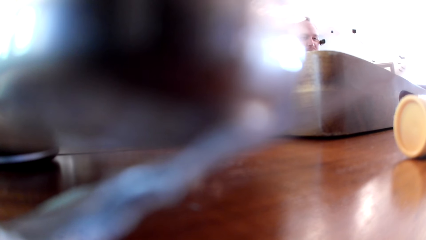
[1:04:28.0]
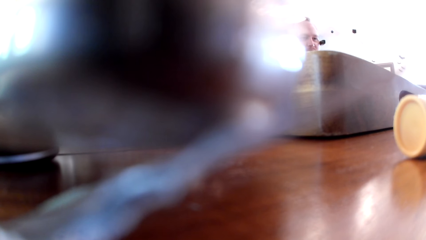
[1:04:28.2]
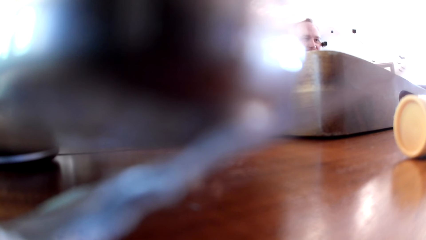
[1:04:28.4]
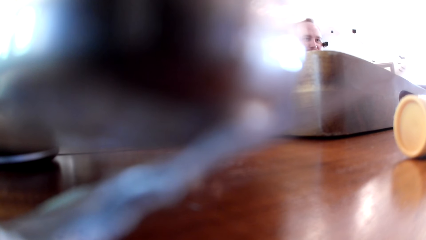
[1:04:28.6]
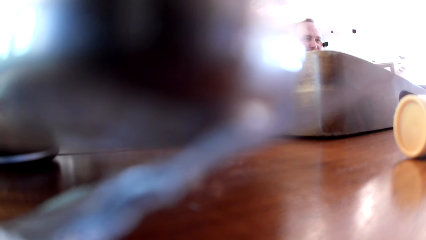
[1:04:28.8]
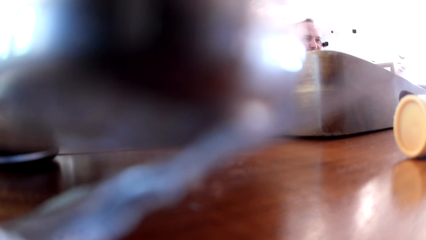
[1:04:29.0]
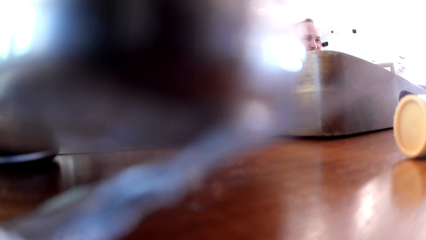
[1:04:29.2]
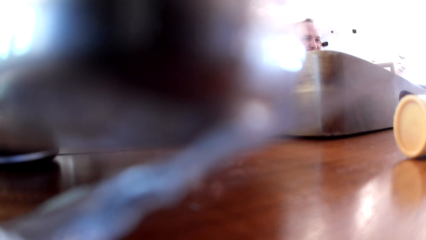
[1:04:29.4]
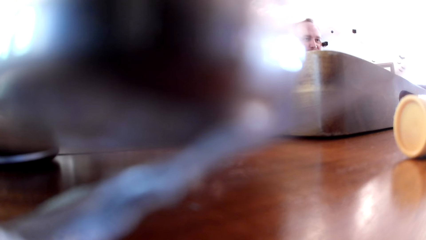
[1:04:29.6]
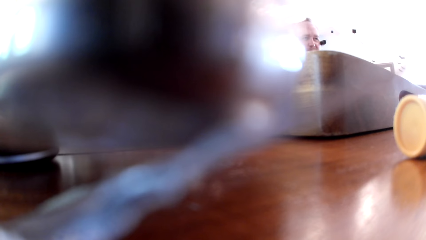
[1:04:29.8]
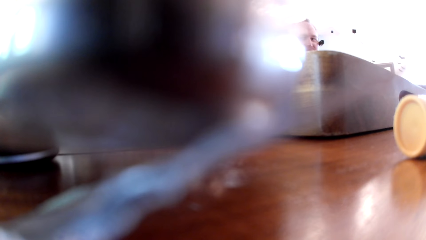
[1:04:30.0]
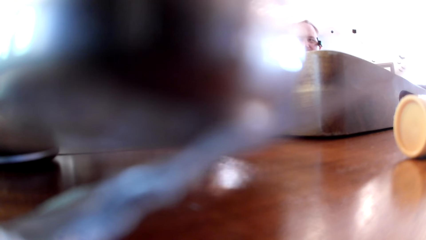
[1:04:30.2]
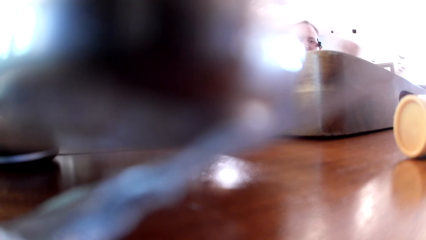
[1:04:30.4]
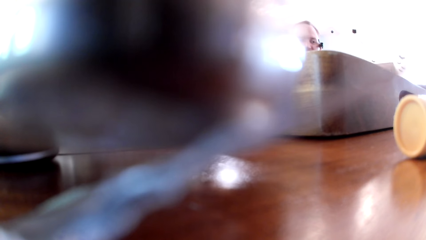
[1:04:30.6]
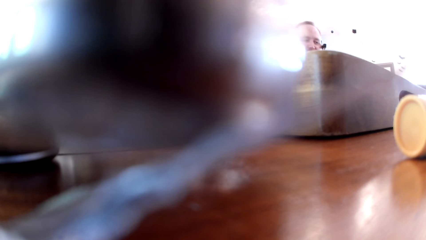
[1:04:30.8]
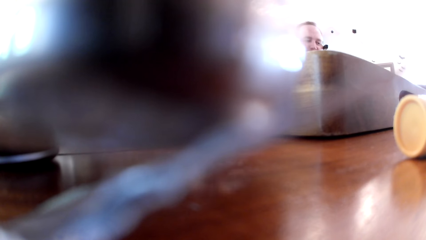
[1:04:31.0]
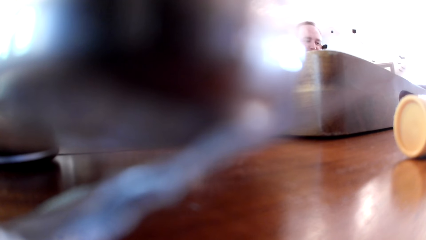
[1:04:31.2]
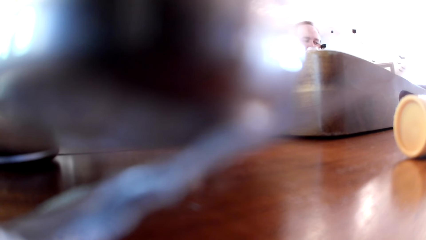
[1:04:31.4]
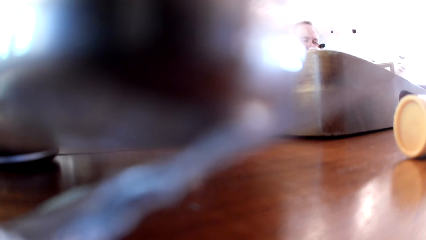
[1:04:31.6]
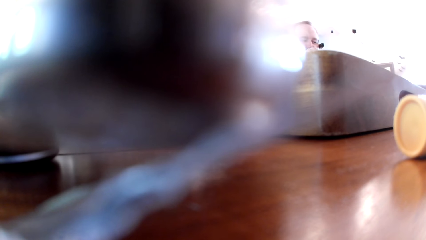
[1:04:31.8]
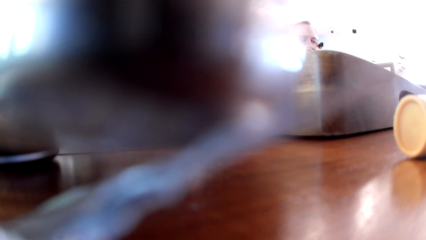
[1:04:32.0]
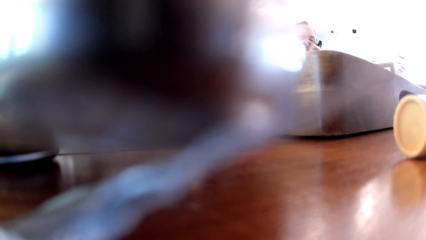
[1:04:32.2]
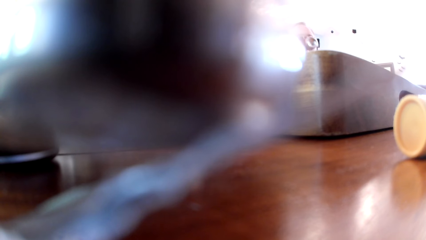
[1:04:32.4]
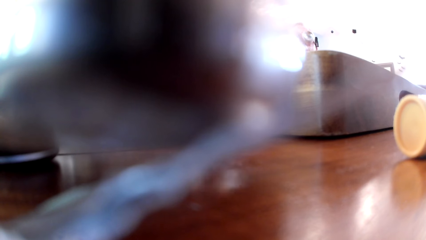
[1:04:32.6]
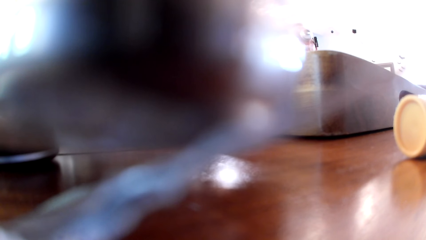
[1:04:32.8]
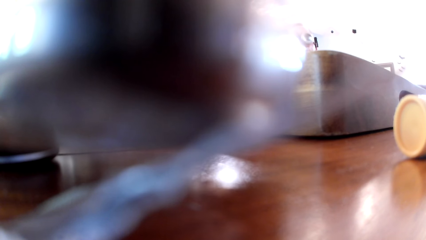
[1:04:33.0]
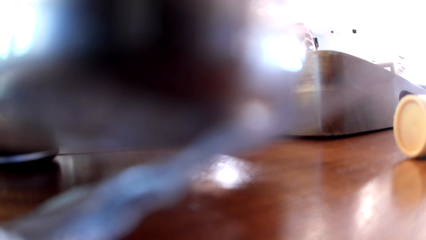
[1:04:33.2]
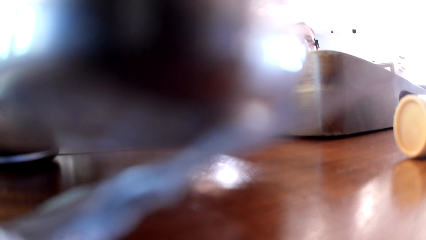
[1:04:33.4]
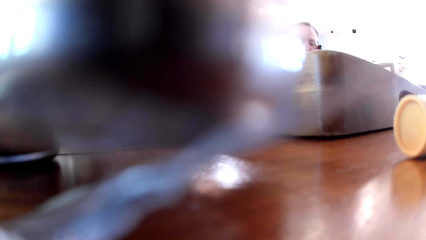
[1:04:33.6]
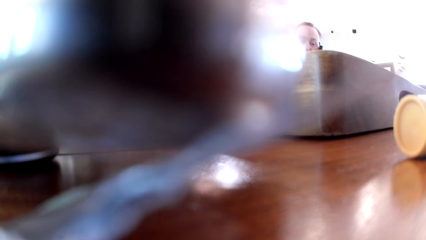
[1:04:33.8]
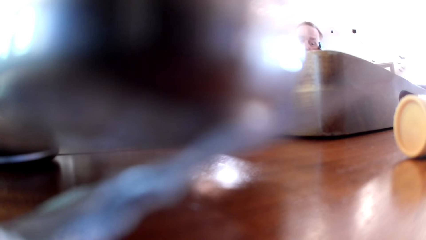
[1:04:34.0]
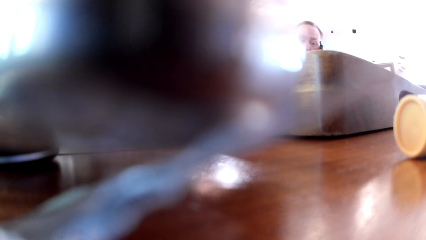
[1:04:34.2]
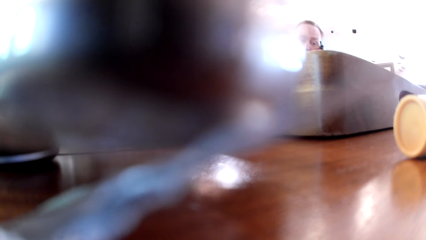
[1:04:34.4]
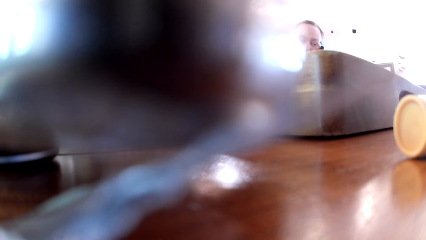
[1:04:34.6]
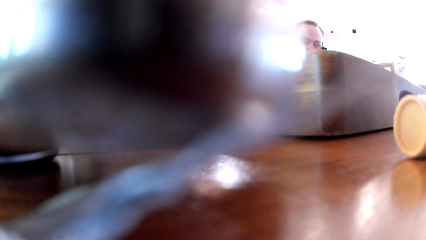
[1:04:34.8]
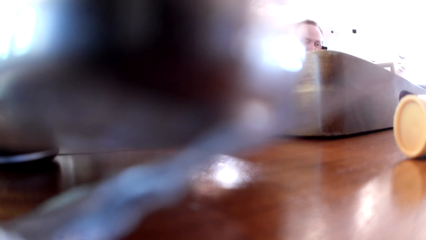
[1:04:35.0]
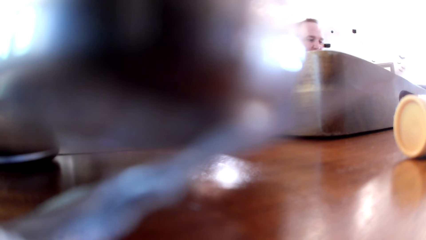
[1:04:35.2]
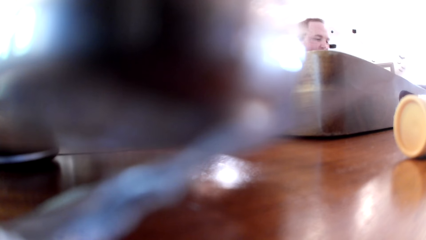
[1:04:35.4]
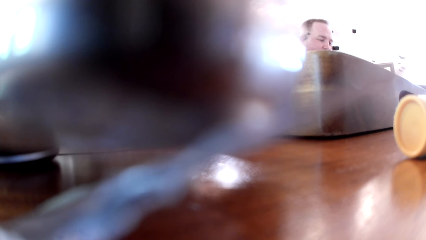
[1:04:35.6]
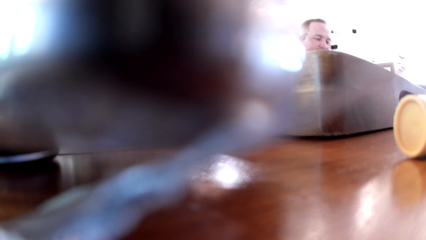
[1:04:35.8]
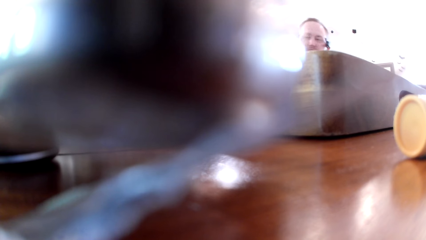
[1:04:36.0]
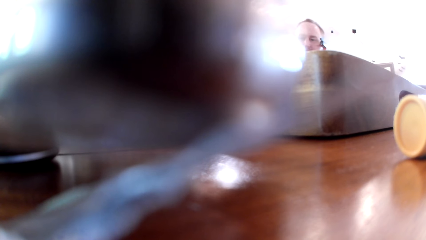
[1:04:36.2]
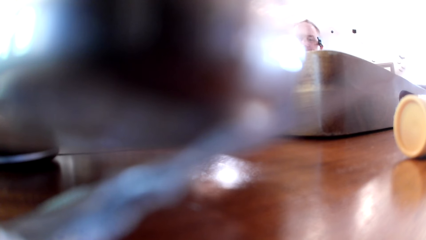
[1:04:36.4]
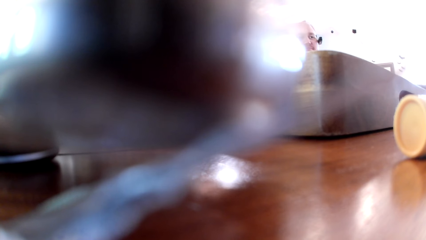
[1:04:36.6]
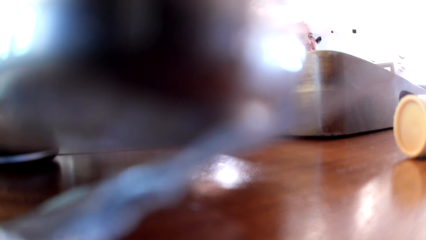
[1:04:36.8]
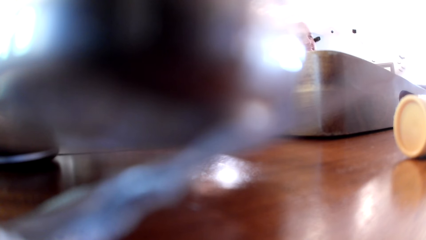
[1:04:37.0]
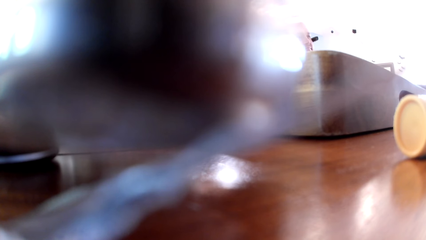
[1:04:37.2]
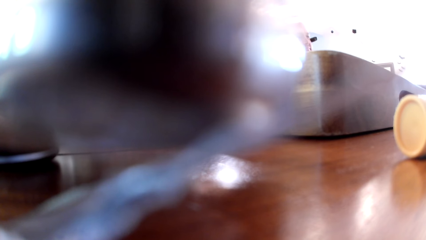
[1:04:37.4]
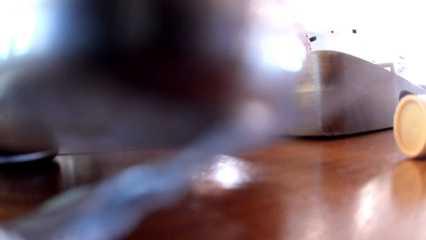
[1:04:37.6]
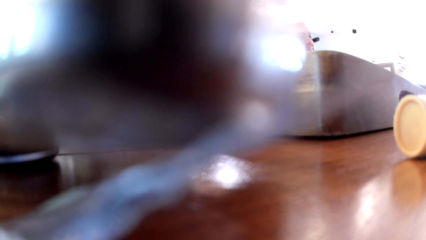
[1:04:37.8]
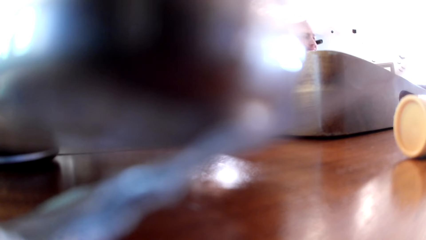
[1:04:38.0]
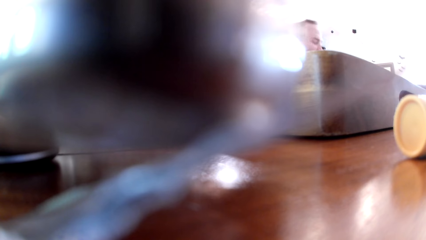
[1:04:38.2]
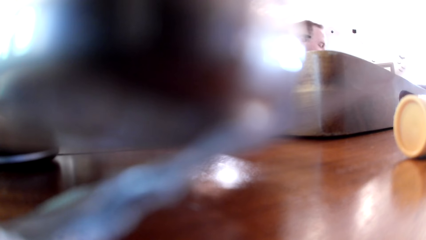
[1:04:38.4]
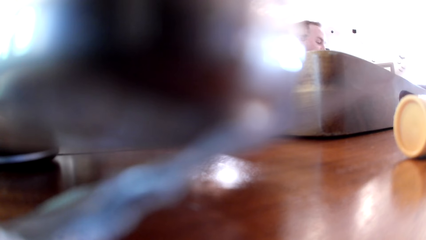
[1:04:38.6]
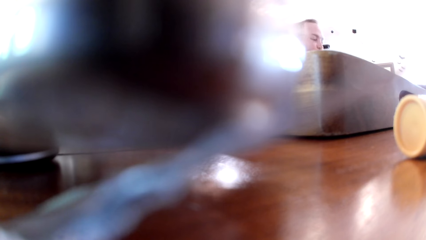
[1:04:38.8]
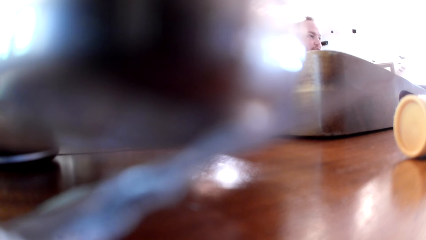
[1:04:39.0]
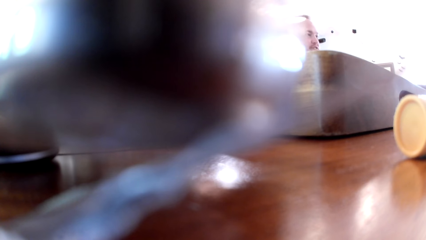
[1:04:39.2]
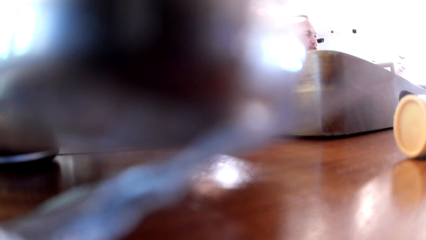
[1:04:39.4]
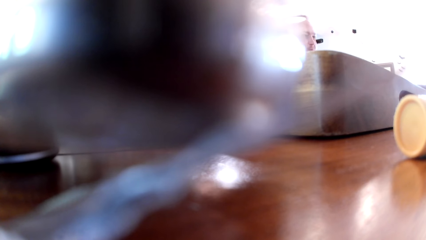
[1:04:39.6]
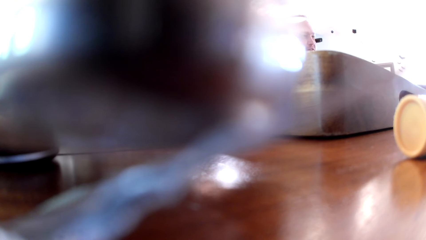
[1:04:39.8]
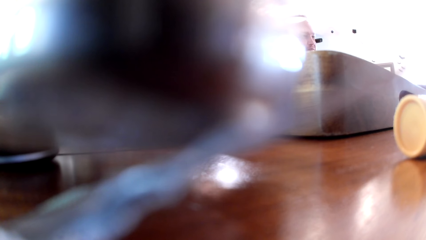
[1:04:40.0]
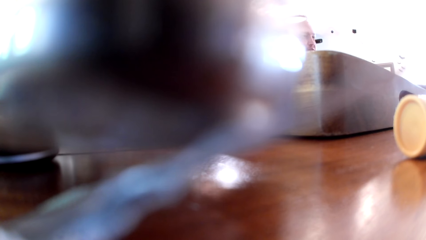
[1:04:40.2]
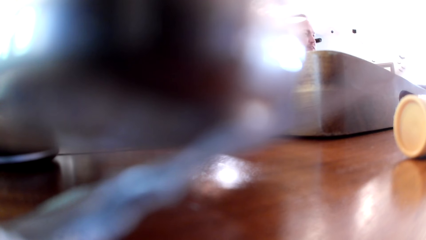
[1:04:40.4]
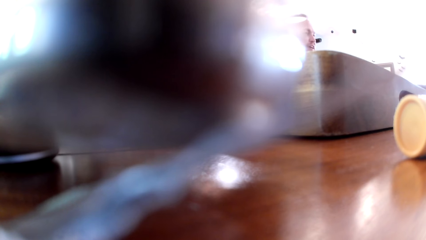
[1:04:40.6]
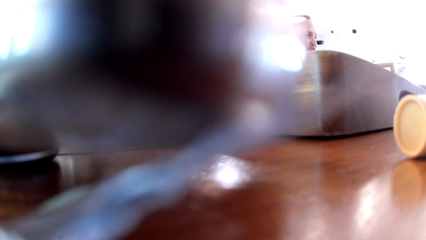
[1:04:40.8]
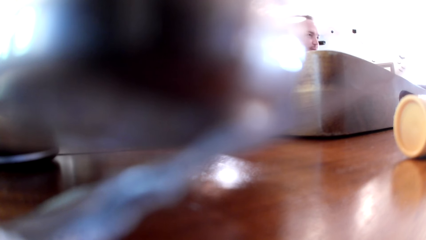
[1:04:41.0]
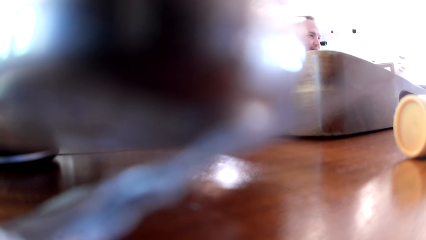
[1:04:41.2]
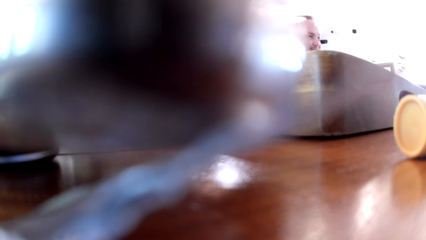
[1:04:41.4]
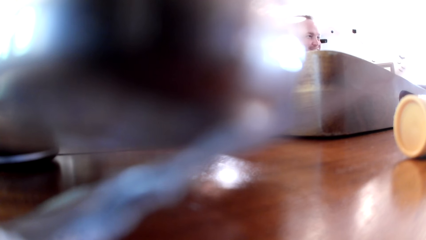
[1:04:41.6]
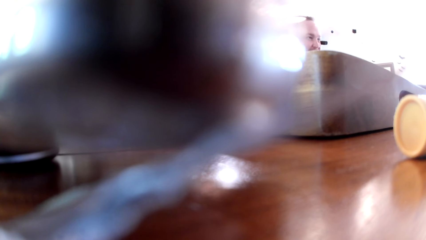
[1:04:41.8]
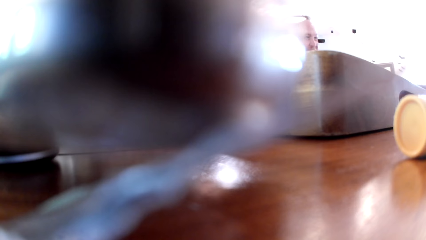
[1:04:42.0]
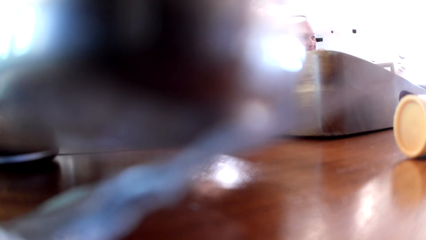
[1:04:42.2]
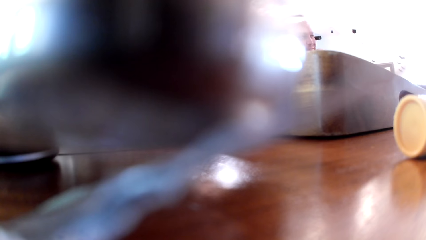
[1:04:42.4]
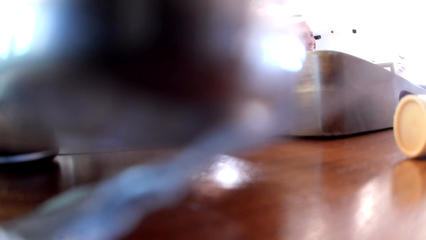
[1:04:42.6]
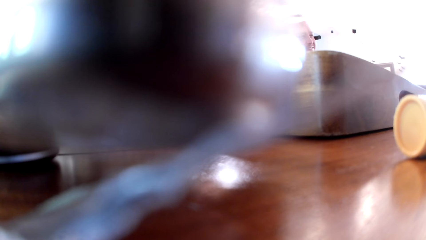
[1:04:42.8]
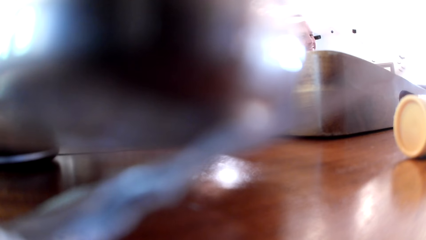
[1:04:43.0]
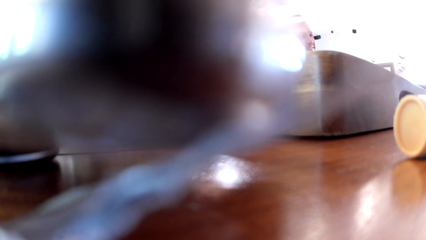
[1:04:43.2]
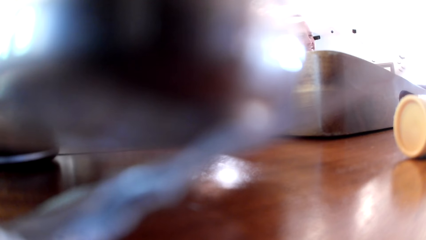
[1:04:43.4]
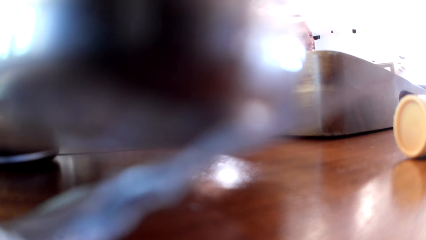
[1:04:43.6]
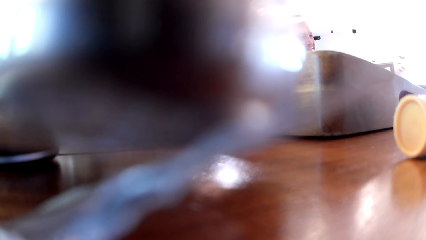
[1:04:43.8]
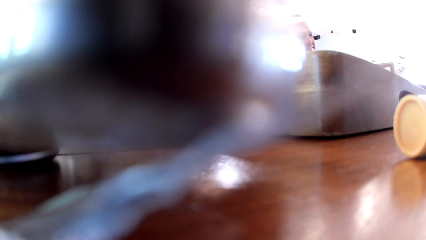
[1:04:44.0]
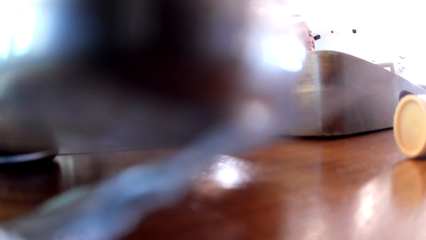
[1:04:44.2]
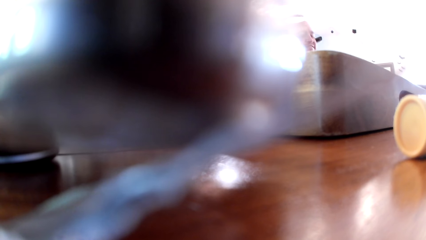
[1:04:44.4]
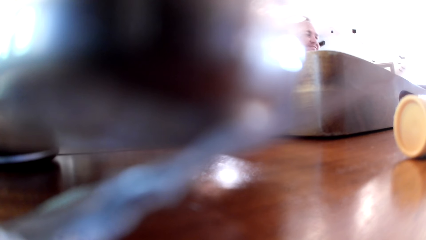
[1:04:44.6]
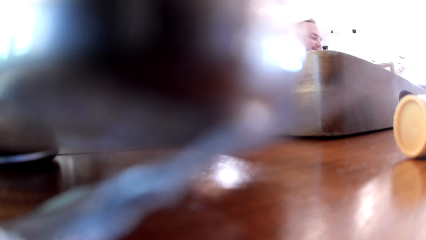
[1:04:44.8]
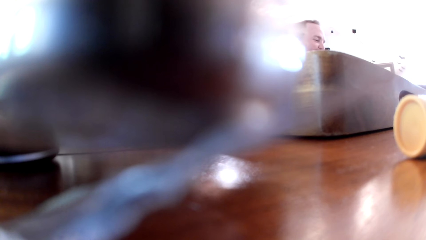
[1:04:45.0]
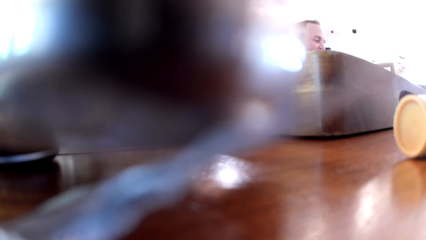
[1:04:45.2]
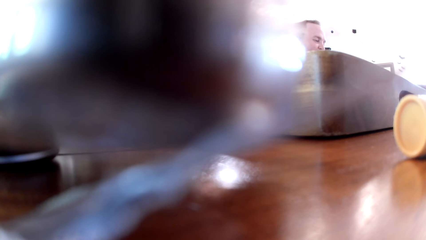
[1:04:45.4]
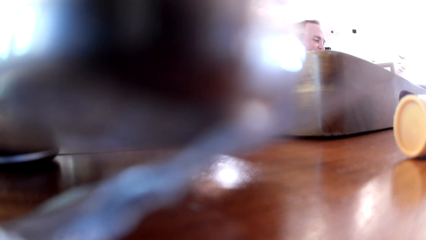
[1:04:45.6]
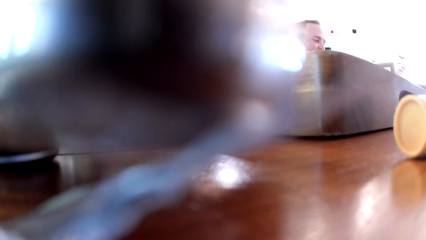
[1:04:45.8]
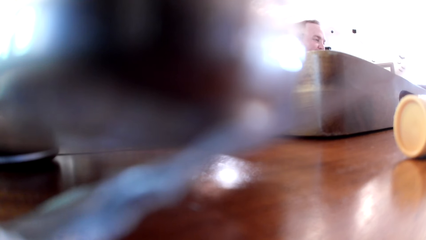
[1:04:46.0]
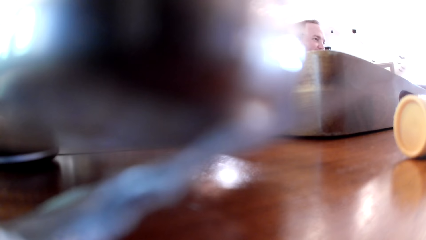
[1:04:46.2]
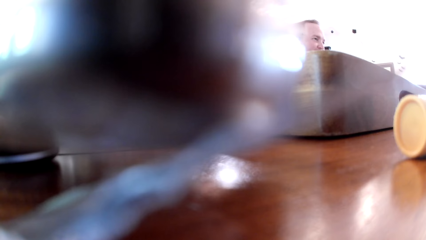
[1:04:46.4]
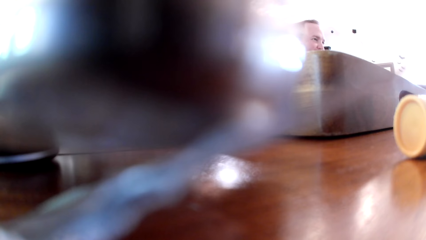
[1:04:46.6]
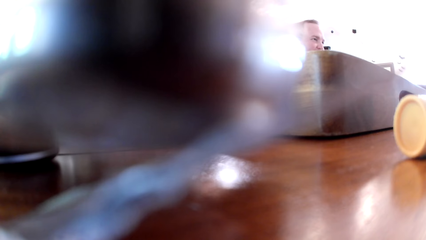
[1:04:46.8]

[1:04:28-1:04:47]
The man converses with a group of people in an apartment. He places his right hand on a table. He drinks from a can of soda in his right hand, and places the can of soda in his right hand on the table. He converses with the group of people in the apartment. He converses with the group of people in the apartment again. The woman converses with the group of people in the apartment. Another man converses with the group of people in the apartment.
